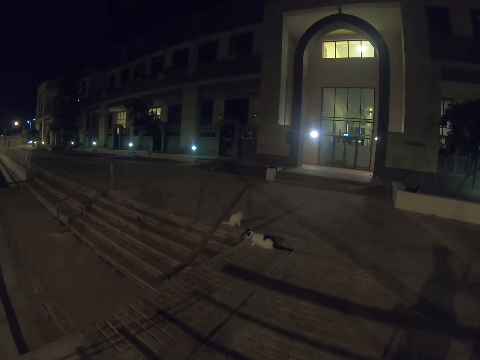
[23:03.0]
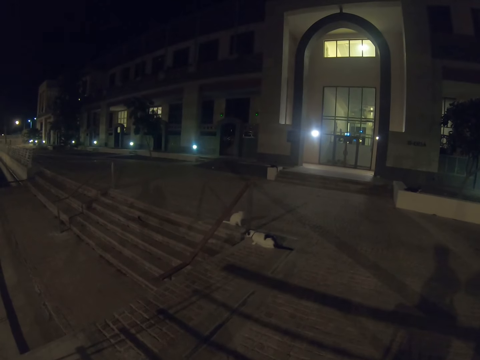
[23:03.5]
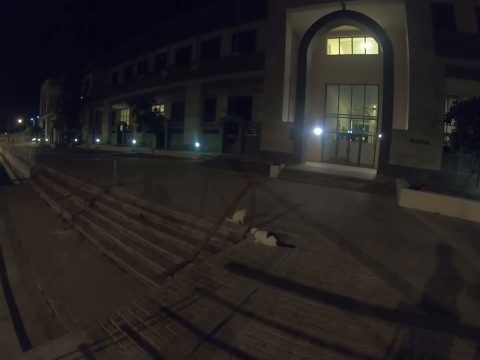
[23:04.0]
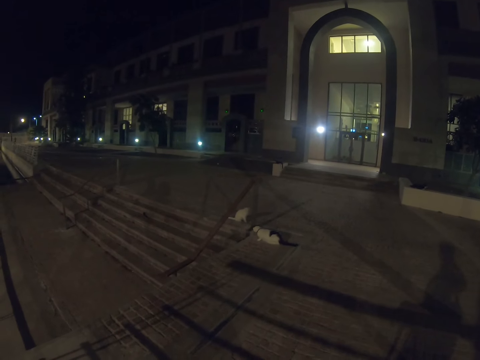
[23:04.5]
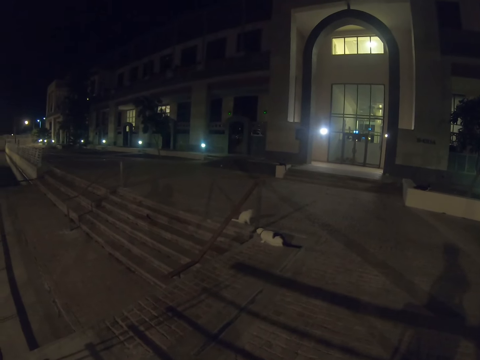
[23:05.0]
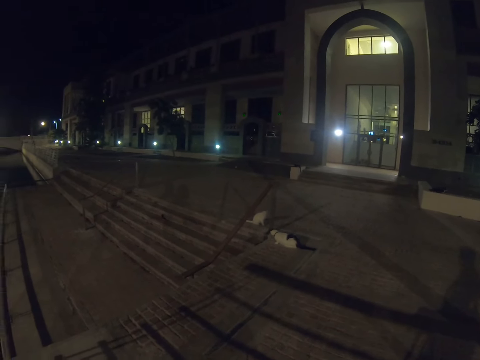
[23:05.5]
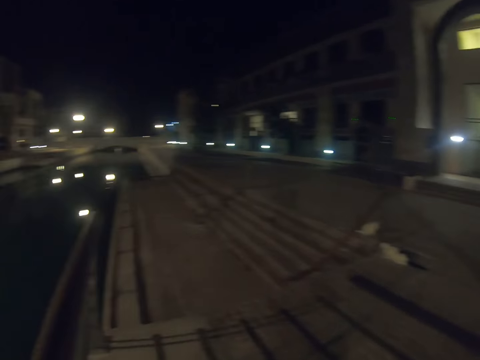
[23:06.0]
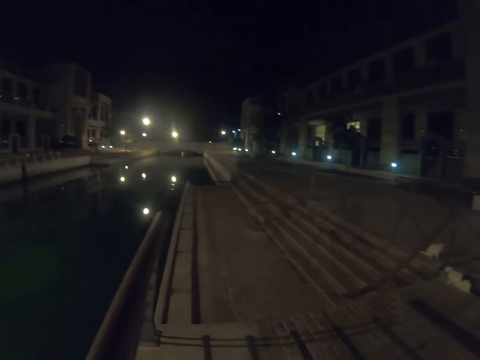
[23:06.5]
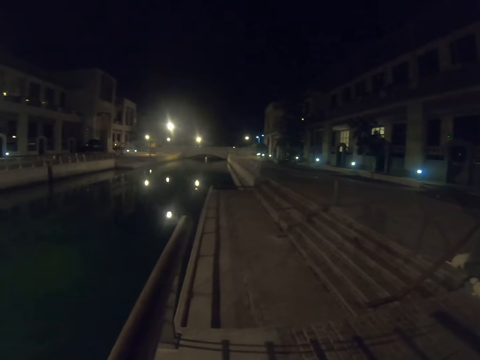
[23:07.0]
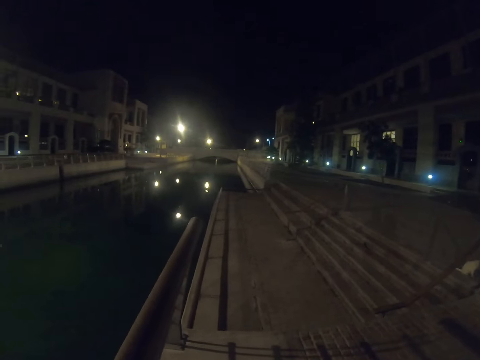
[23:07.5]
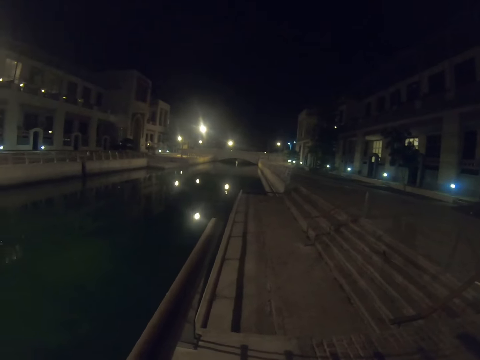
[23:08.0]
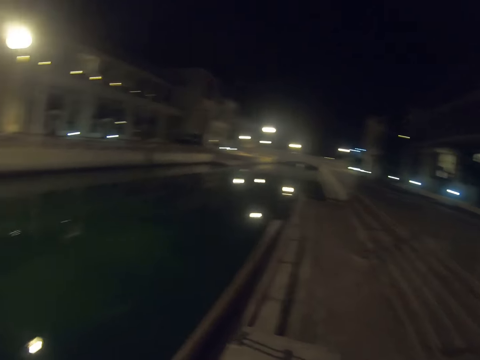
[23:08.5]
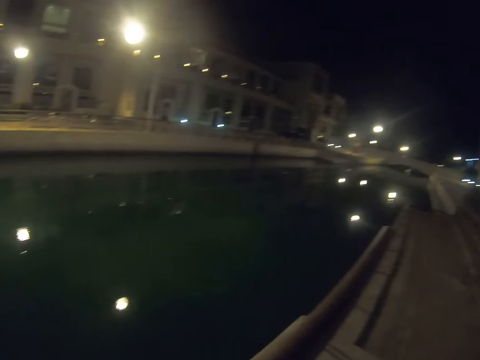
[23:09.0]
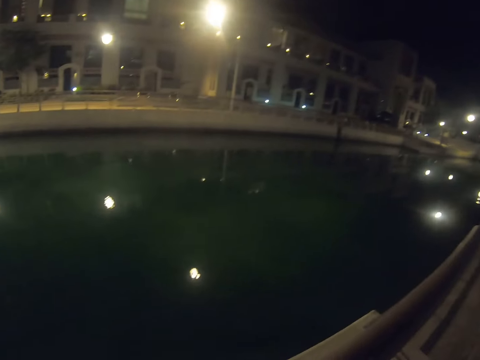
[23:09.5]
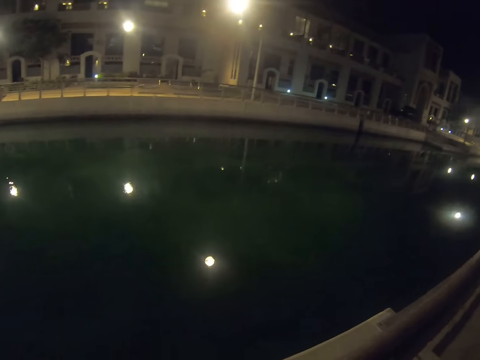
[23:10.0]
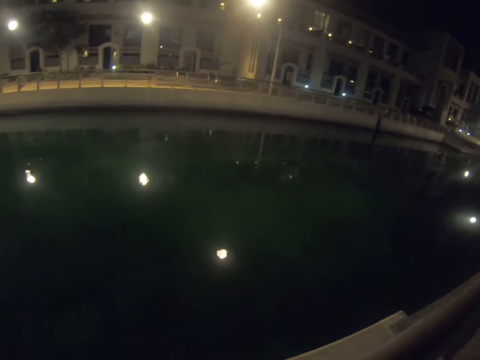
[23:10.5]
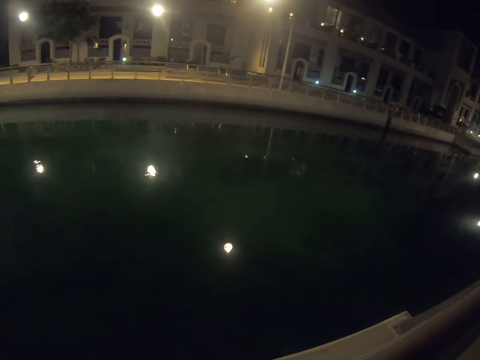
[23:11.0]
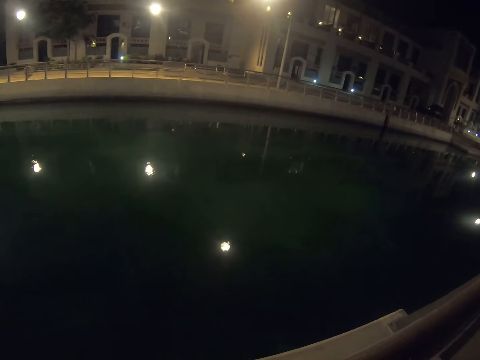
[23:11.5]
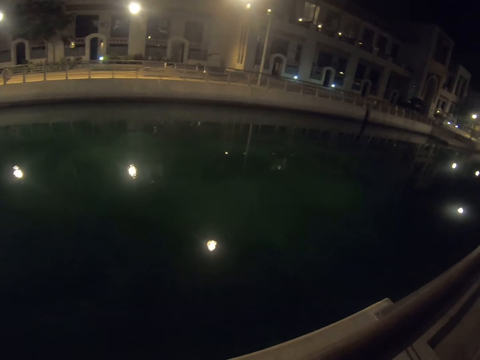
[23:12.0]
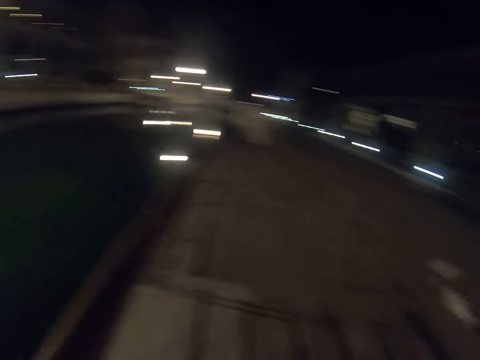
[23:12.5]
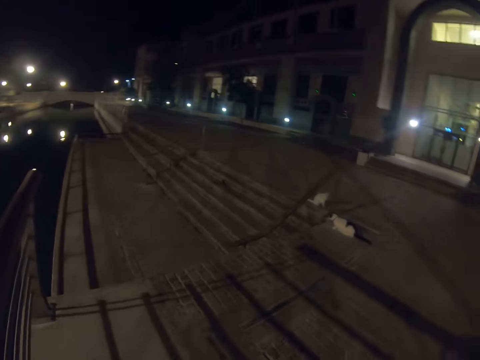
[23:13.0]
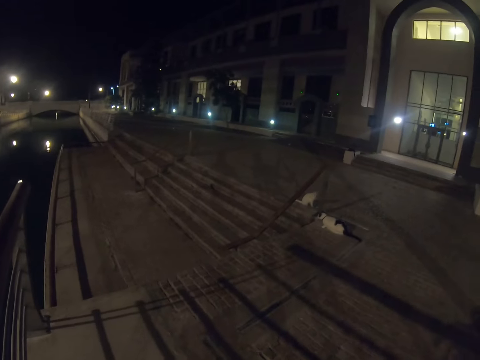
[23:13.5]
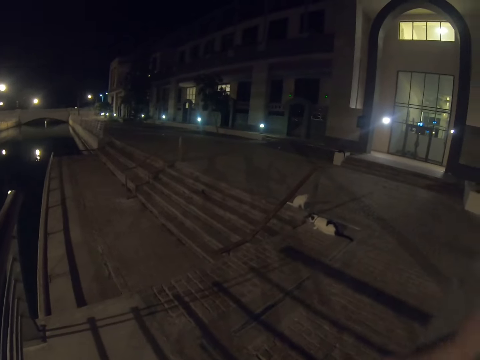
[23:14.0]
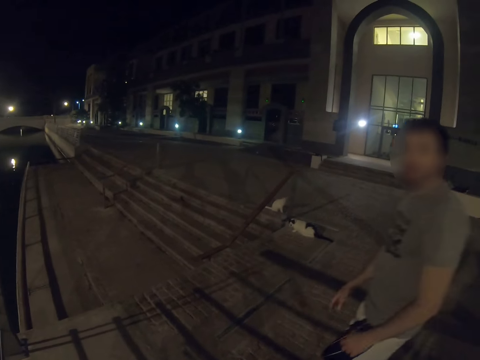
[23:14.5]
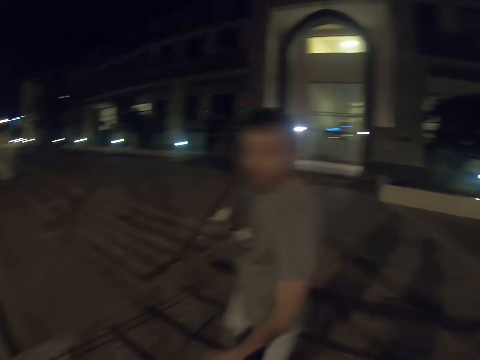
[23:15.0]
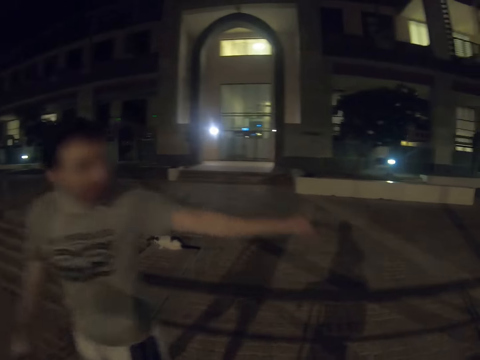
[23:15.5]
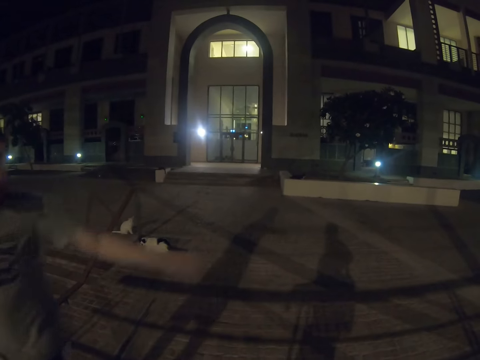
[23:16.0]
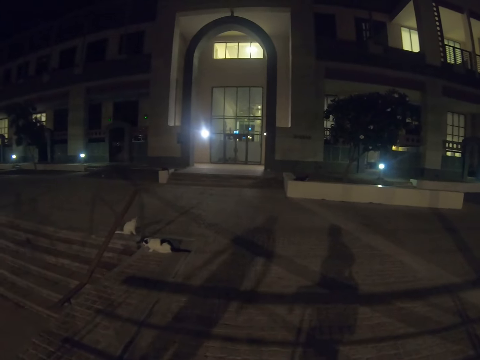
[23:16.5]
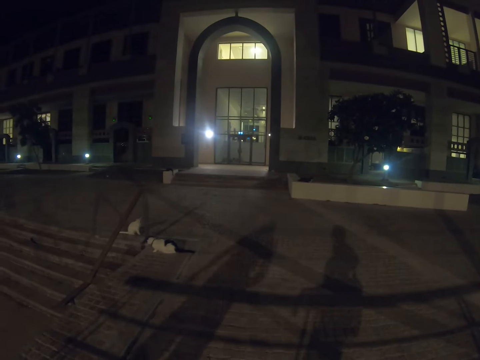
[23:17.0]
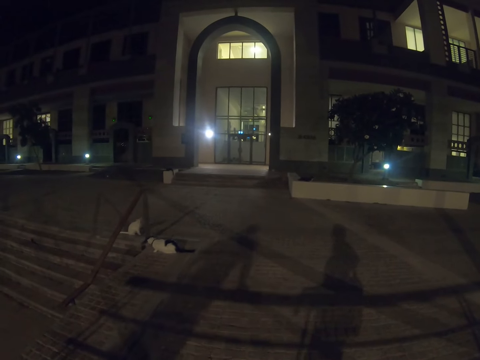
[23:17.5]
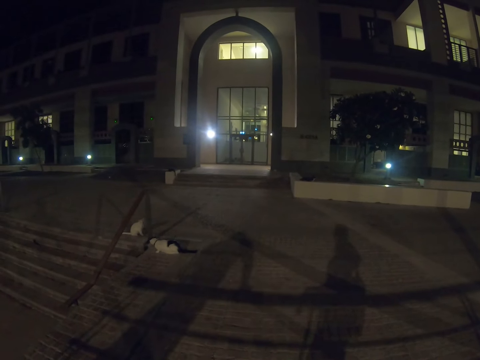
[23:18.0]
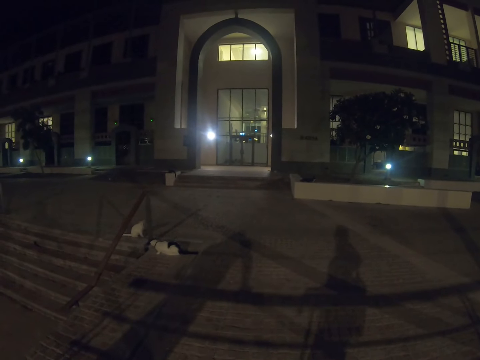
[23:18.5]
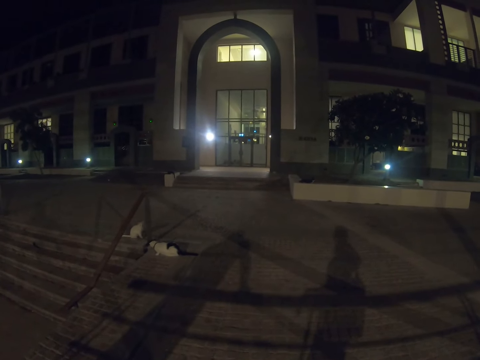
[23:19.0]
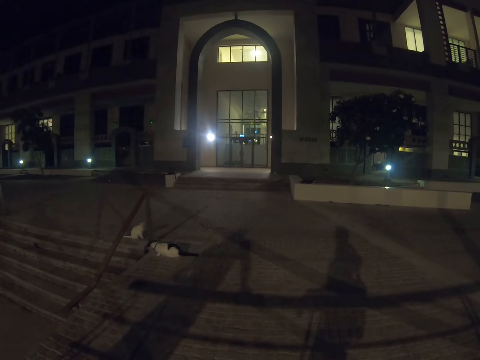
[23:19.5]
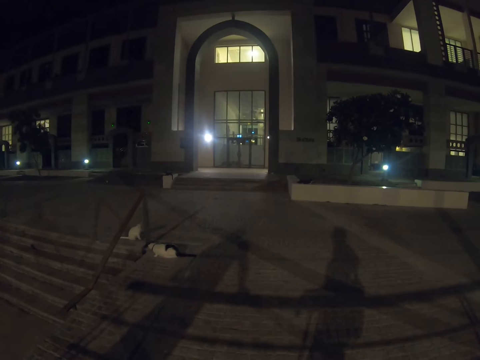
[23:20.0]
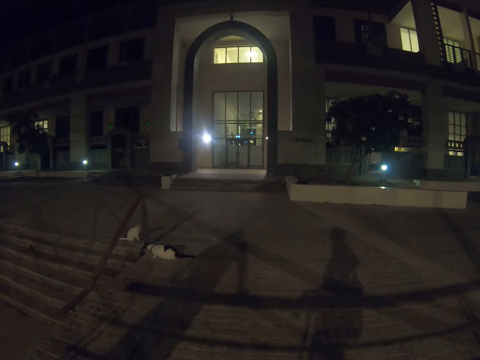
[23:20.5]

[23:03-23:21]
The camera wearer looks around. They gaze at a man. The man walks in front of the camera wearer and does hand gestures. The camera wearer gazes at a building.

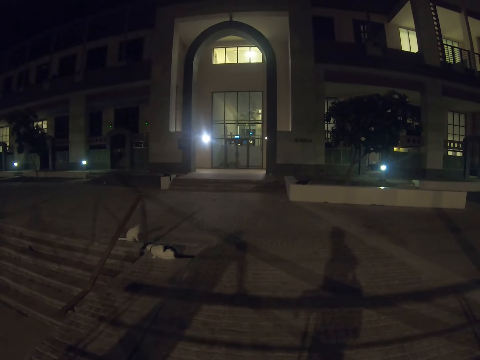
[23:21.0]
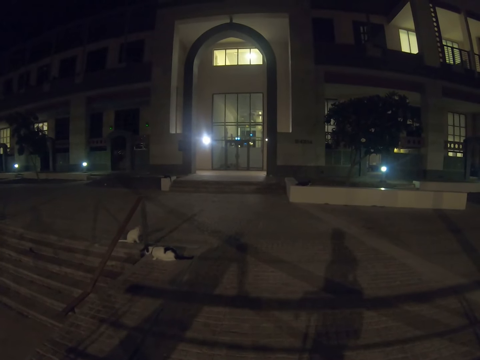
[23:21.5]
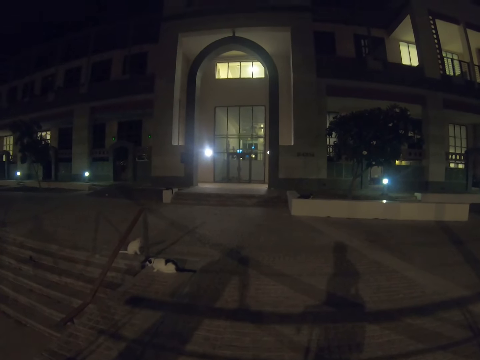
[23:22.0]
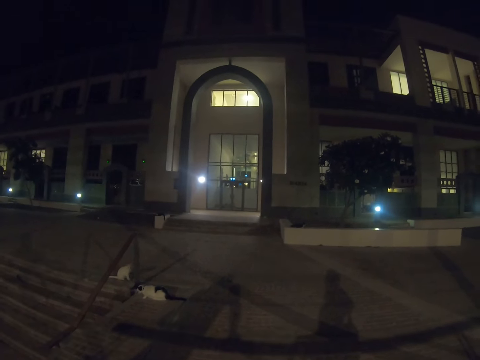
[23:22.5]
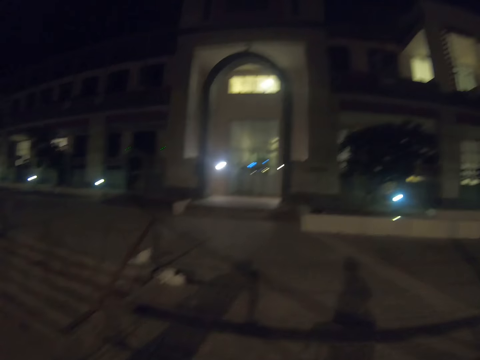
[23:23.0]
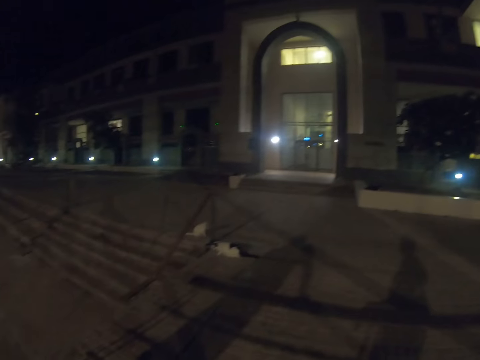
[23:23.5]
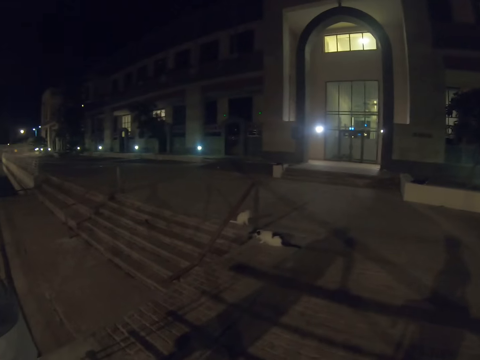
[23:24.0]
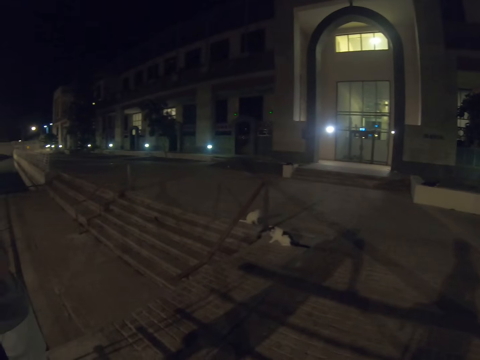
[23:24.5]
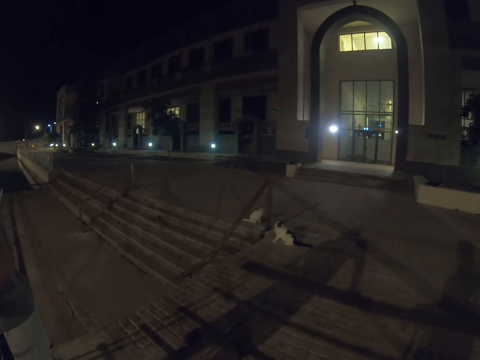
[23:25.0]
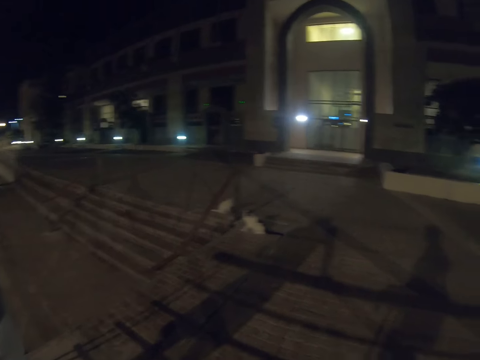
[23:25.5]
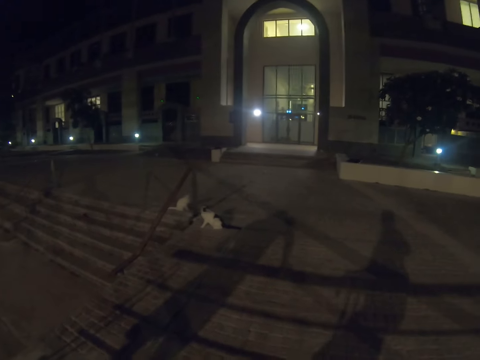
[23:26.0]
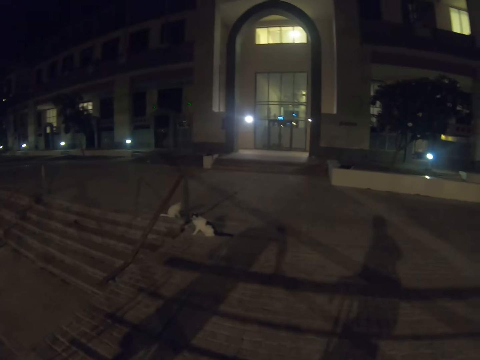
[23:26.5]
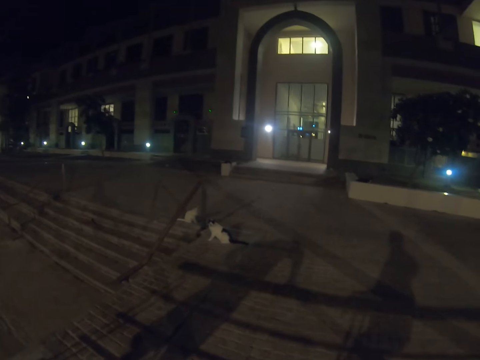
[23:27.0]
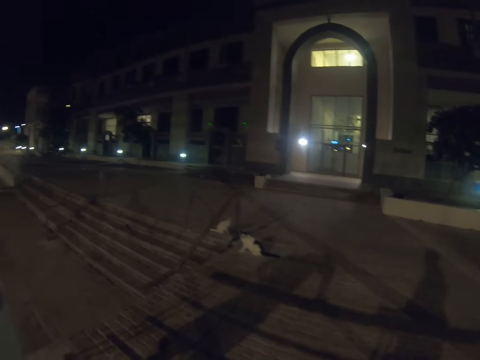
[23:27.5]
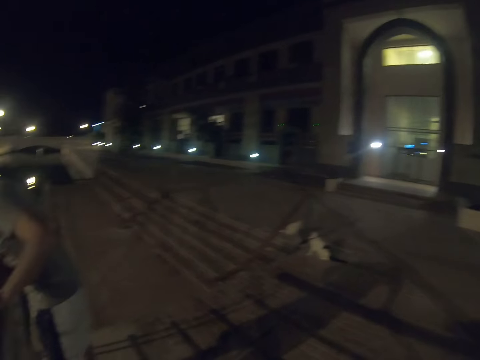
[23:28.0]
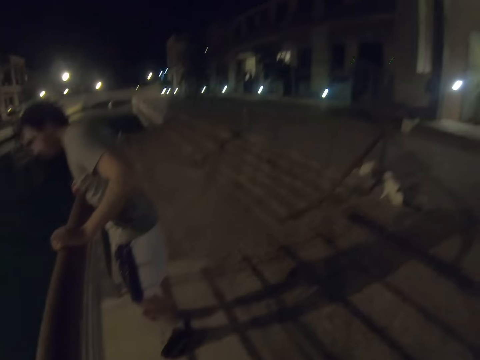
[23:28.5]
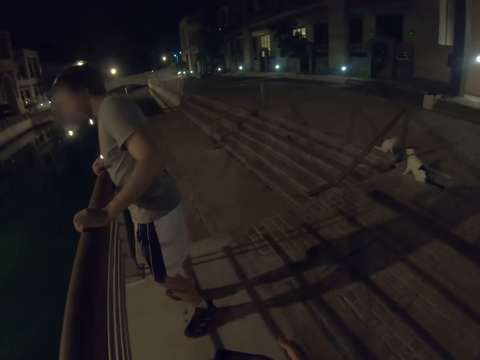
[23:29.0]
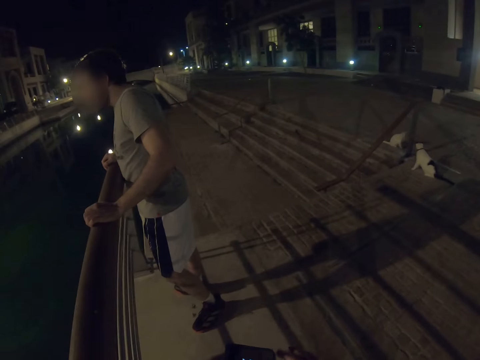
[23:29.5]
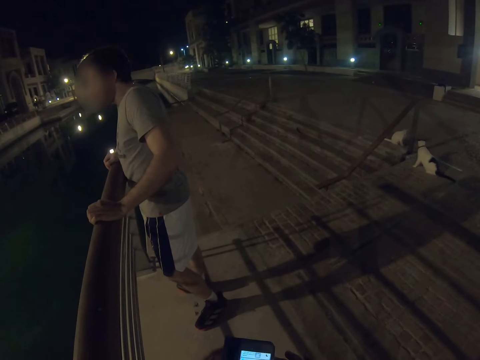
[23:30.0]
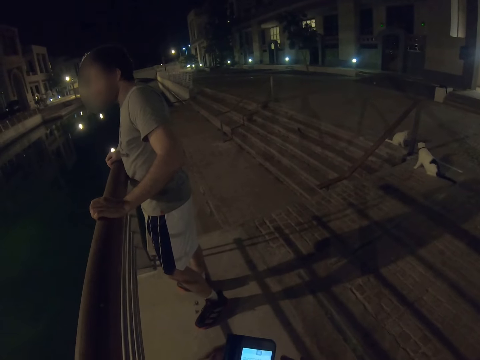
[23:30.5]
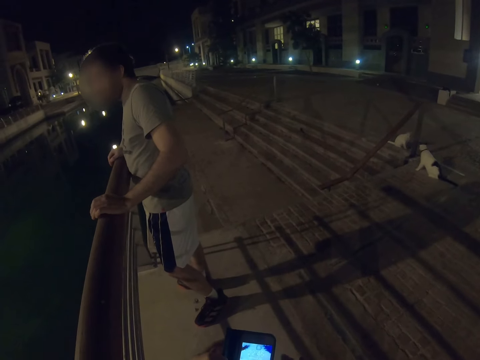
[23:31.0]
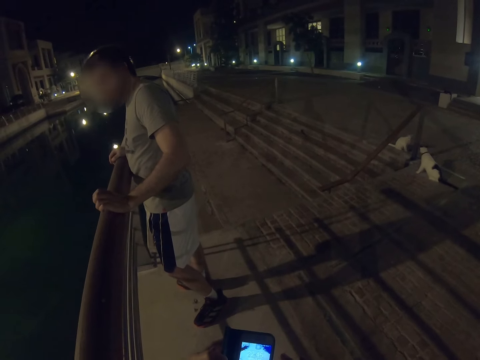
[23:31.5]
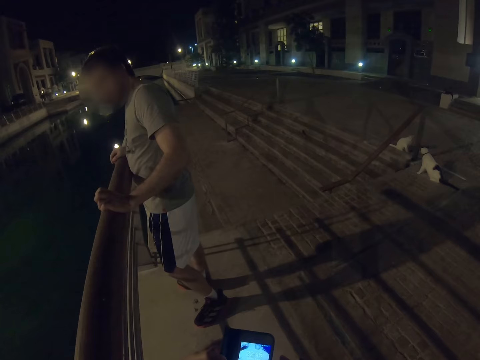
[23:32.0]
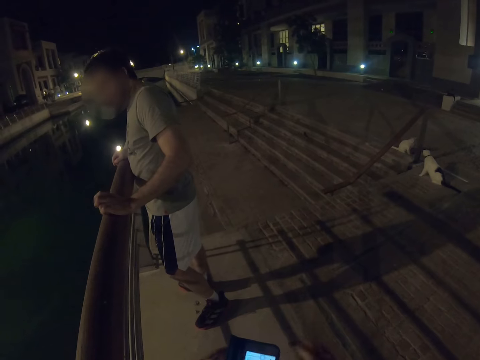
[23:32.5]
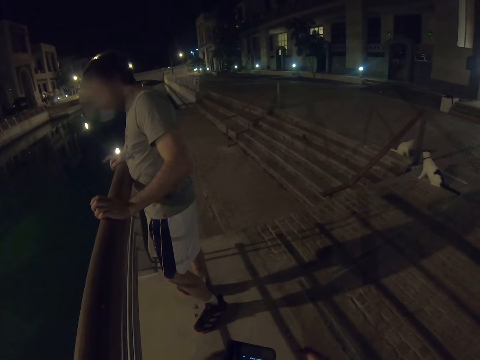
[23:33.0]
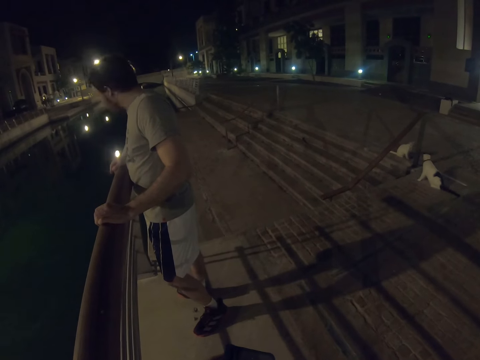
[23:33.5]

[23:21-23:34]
A man stares at the waterway. The camera wearer gazes at the man. They hold a cellphone.
